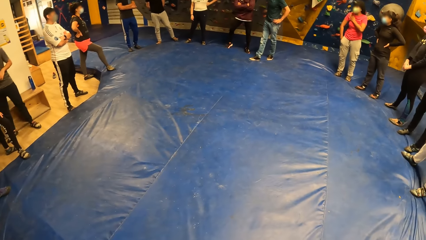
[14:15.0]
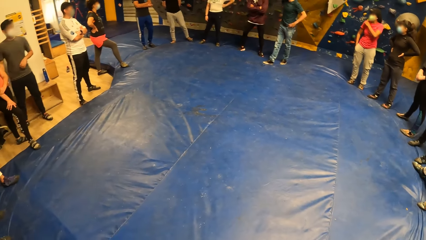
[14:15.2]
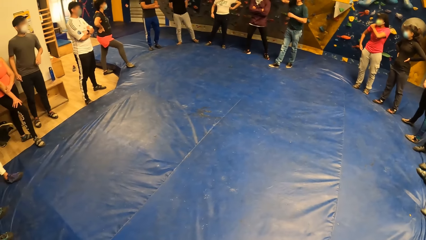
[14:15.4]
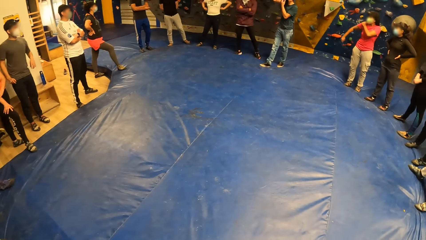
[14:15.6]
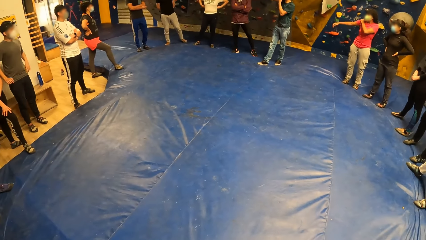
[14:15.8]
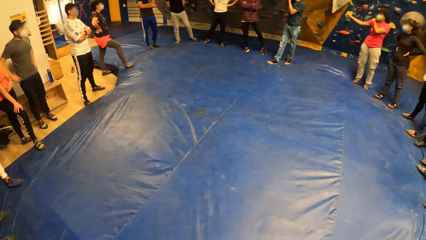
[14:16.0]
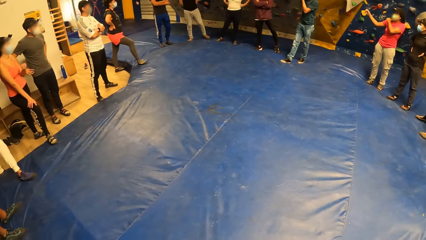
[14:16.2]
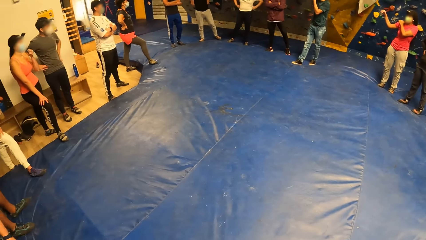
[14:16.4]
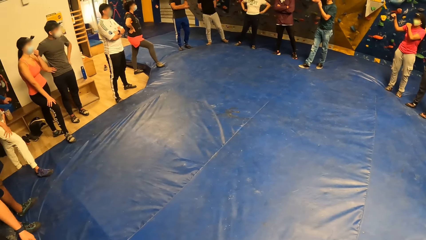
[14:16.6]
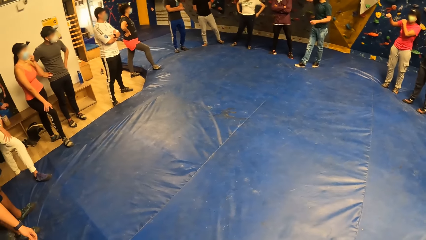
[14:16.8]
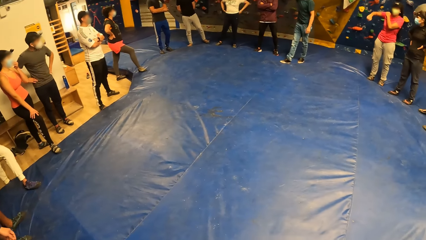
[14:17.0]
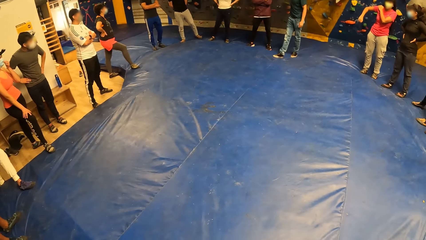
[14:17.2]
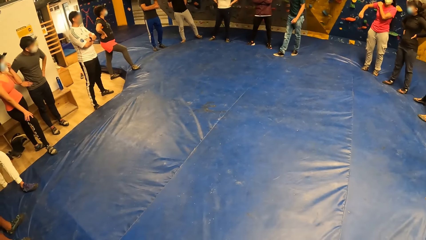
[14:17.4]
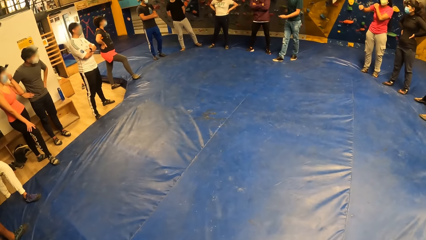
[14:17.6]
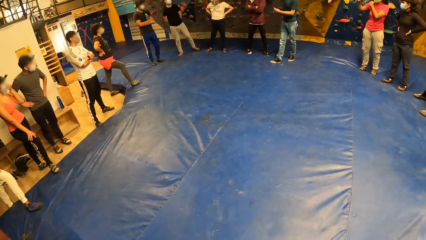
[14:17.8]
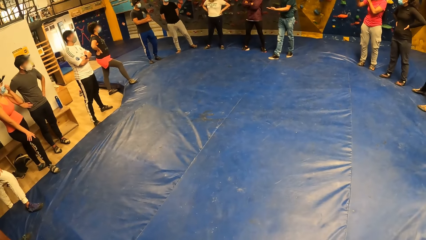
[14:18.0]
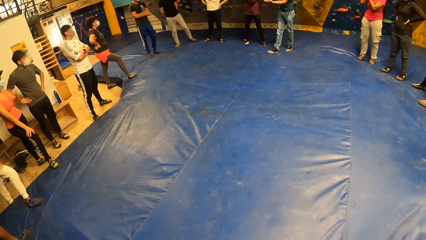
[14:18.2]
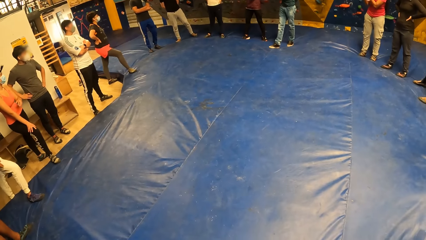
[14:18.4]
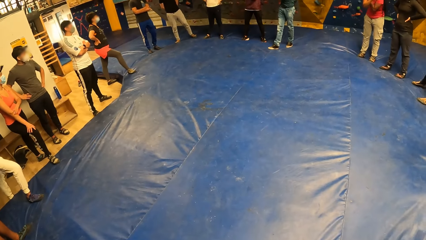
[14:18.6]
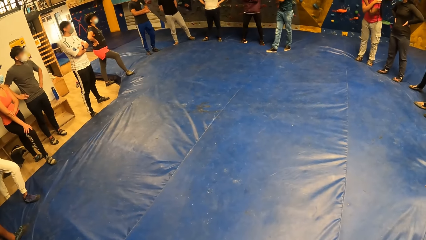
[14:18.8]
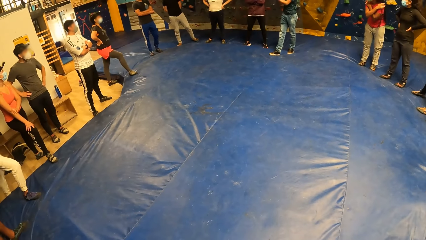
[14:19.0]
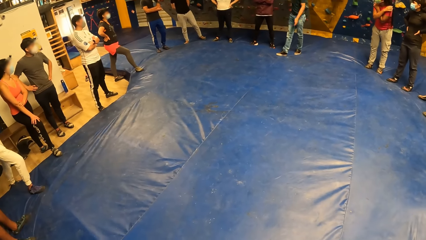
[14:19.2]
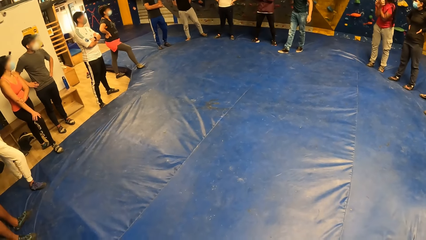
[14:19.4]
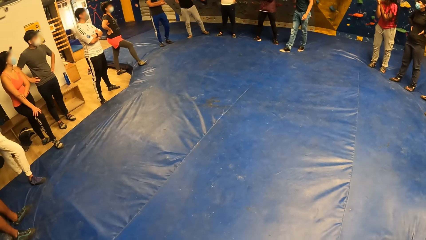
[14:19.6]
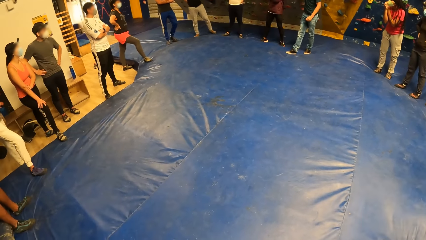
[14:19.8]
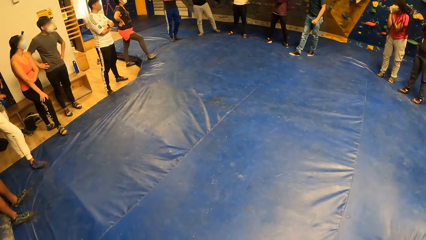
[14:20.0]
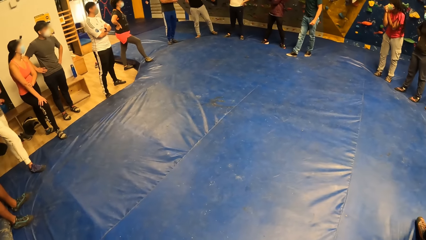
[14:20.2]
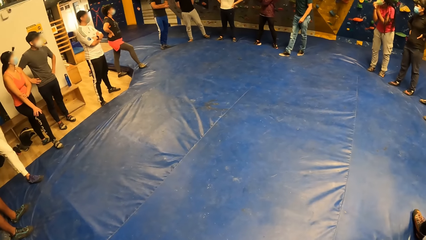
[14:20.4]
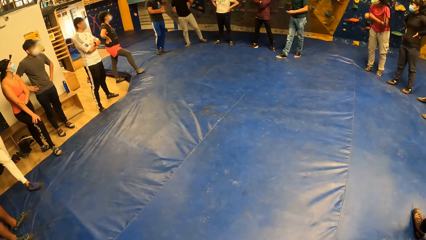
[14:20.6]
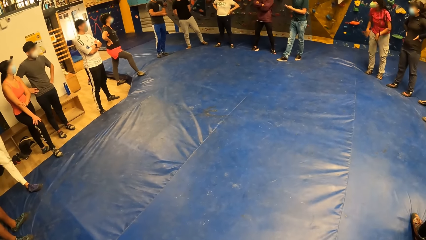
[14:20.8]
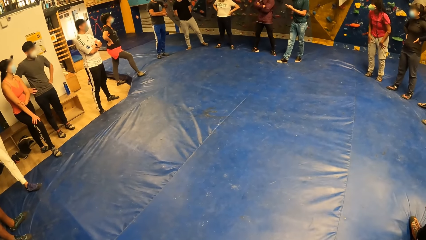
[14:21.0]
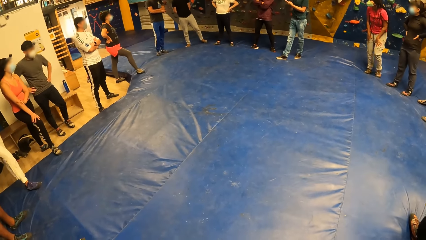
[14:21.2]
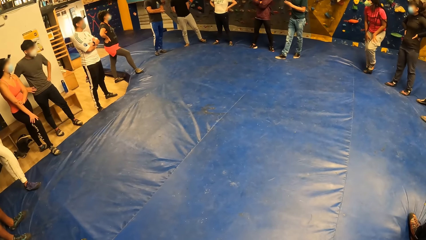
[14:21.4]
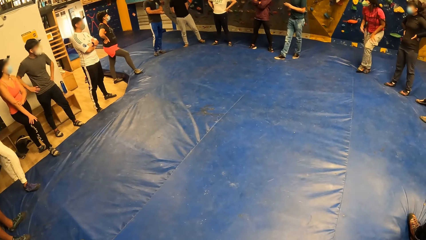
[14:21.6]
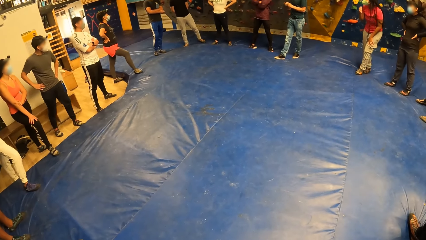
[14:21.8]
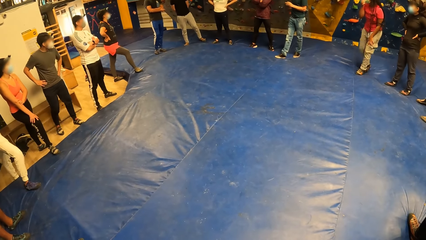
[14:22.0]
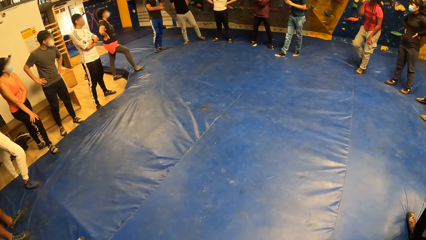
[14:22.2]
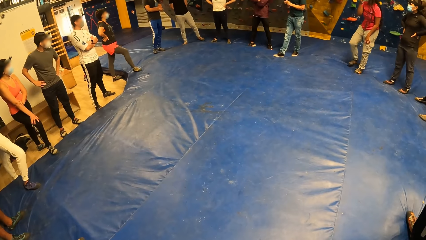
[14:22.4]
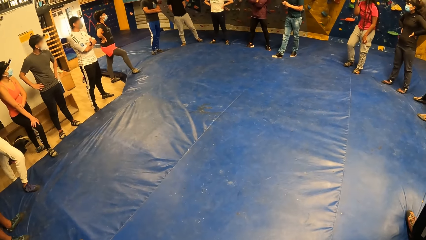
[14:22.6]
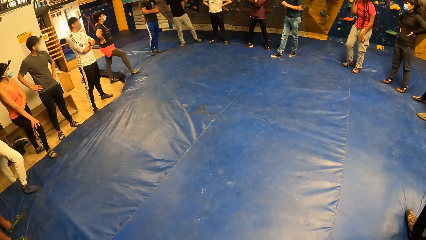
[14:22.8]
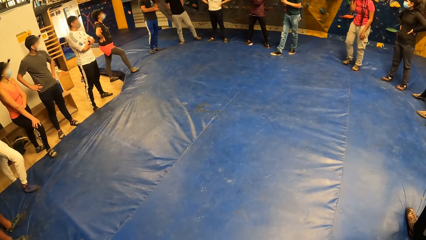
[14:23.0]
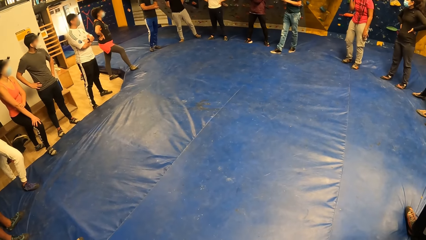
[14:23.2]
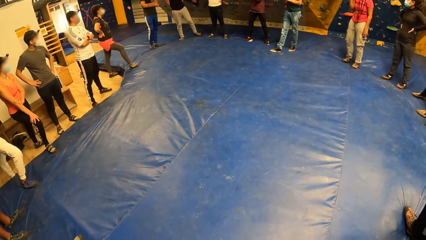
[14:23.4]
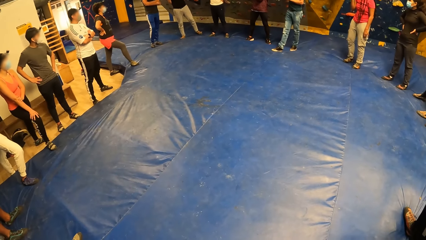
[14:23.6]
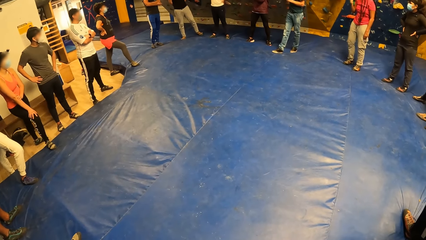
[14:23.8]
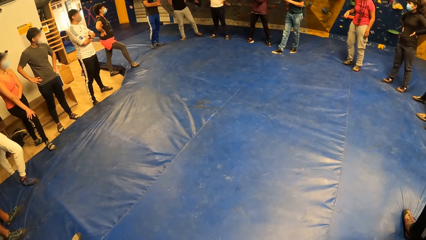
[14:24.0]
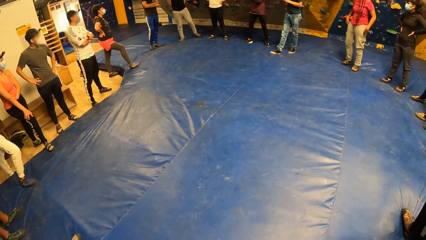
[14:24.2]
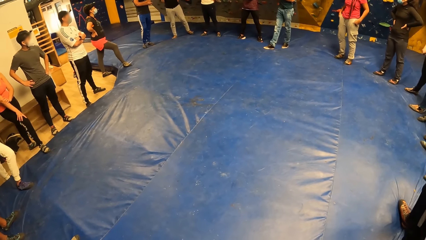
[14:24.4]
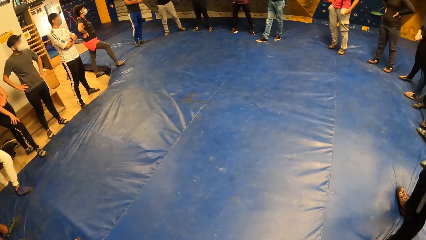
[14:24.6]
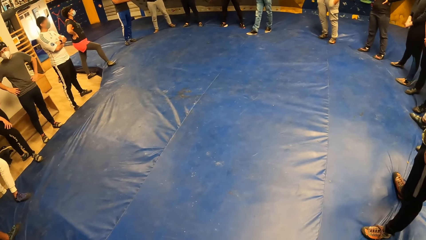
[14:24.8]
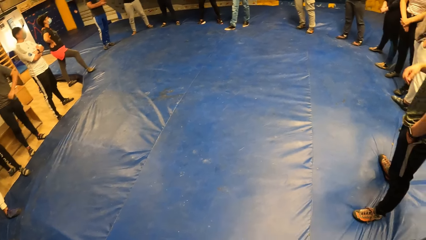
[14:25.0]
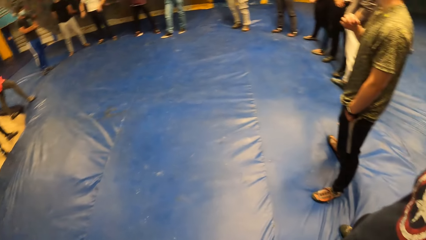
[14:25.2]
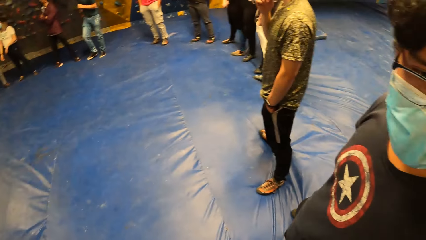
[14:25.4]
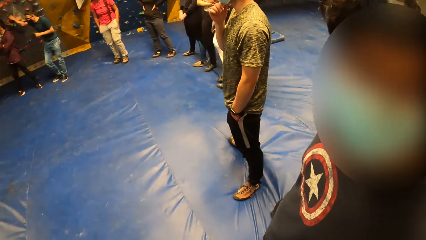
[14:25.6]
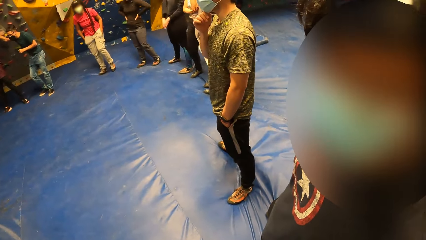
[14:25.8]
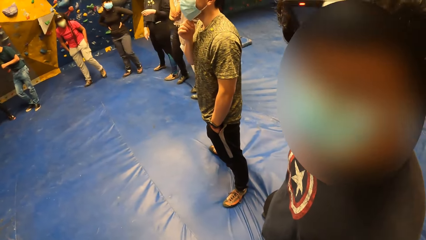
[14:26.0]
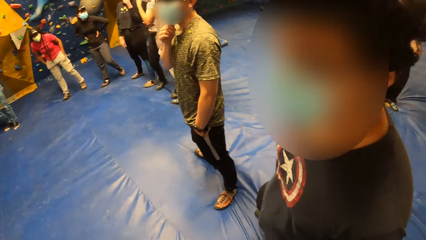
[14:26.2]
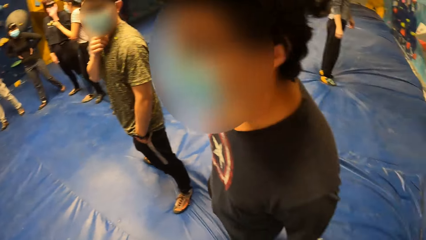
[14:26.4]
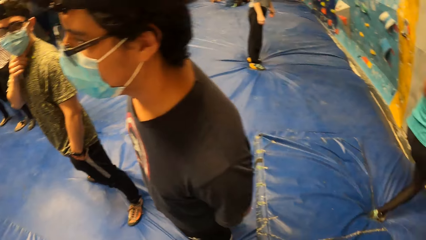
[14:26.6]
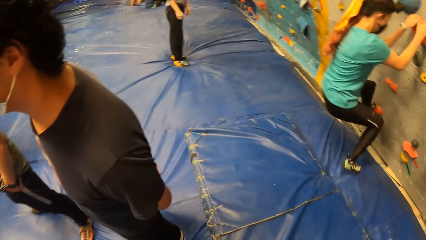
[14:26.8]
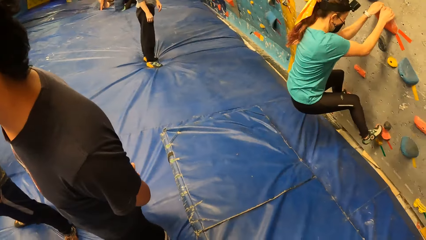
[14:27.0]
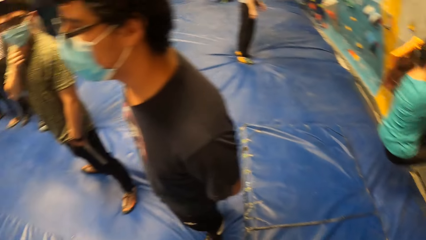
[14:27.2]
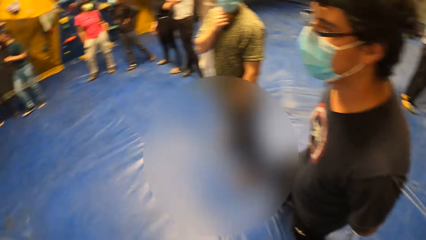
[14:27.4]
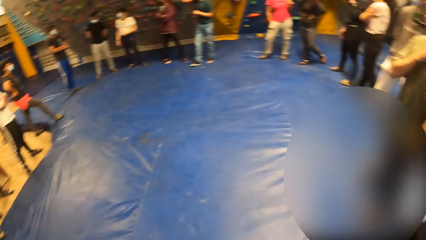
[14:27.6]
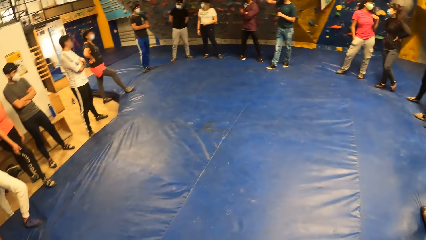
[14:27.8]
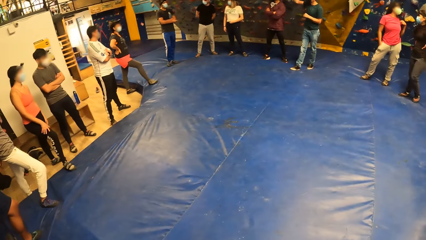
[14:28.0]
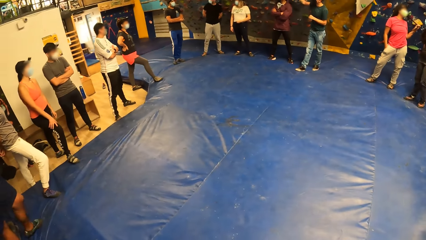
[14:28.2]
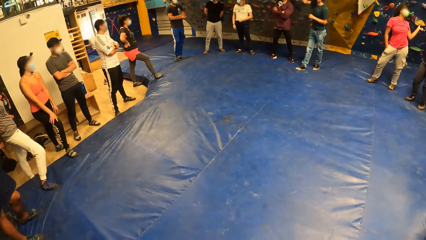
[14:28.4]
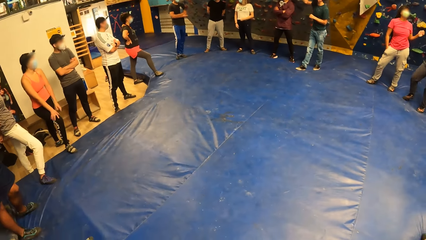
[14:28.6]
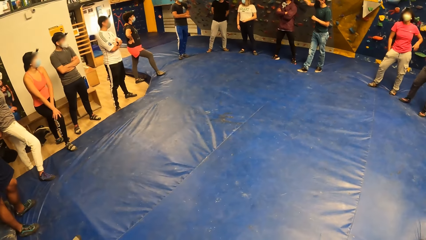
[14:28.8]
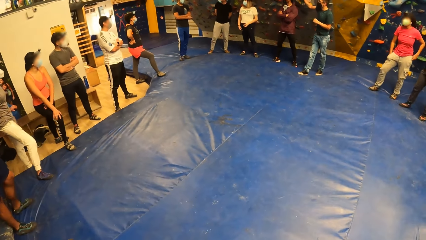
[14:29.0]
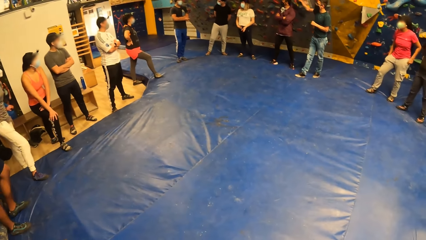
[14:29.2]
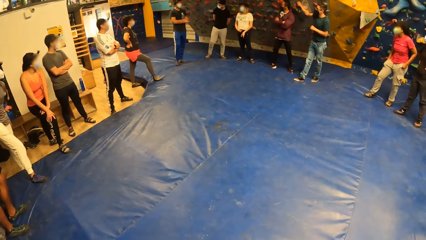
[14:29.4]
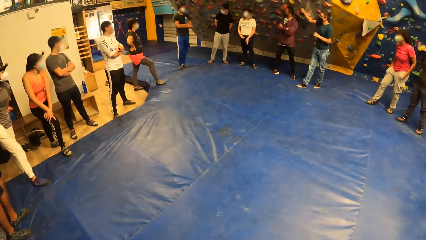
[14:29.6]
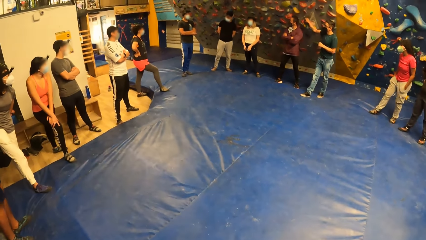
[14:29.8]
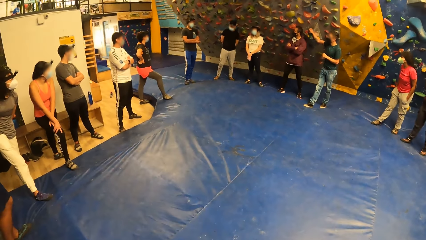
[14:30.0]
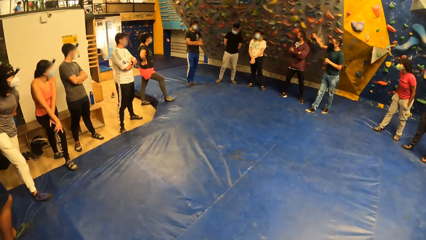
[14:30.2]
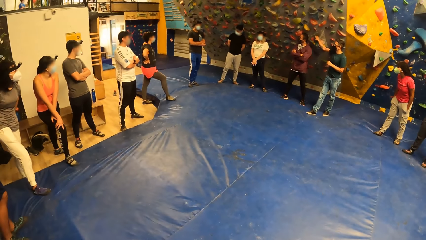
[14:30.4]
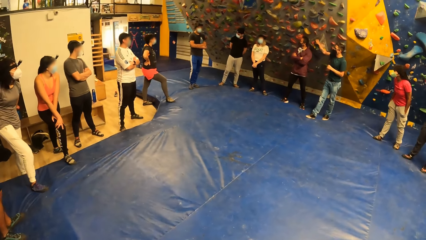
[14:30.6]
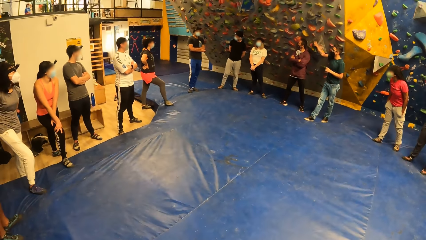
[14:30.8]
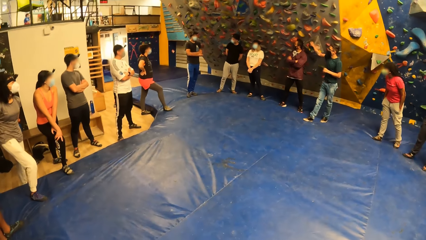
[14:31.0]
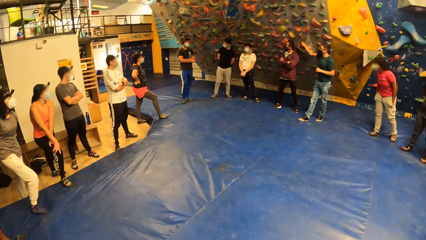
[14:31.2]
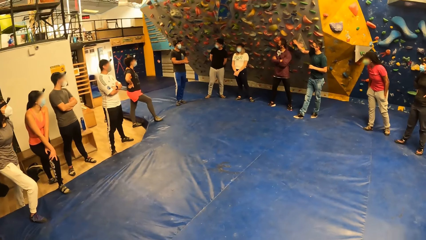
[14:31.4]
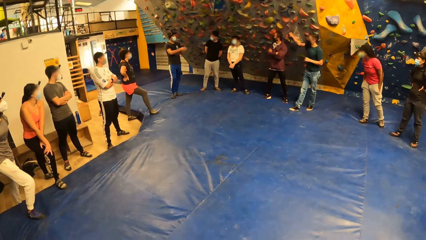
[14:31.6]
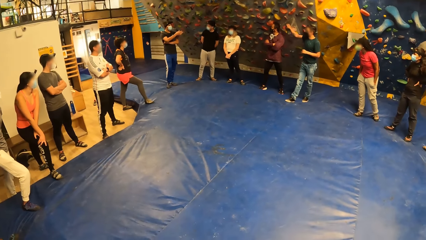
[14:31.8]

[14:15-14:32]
A woman flexes her right hand. A man interacts with the group of people.
